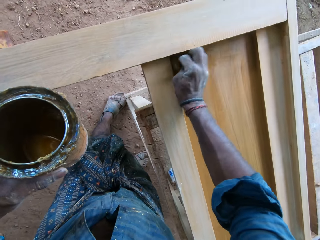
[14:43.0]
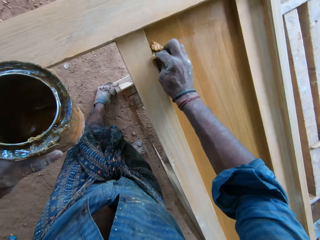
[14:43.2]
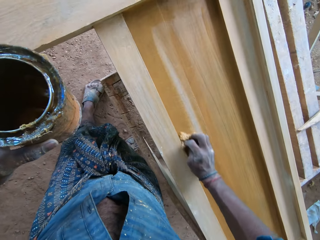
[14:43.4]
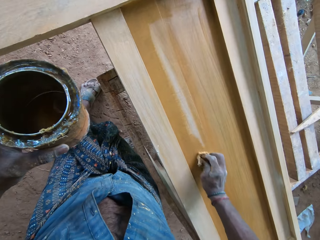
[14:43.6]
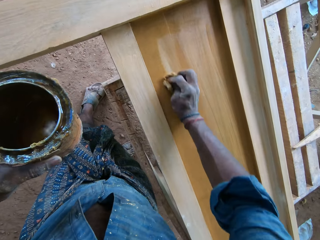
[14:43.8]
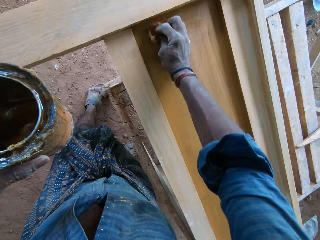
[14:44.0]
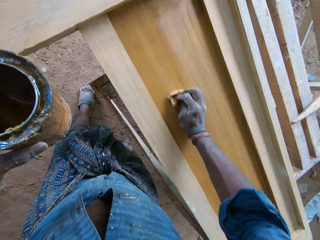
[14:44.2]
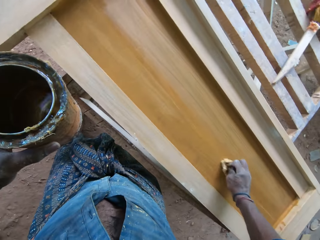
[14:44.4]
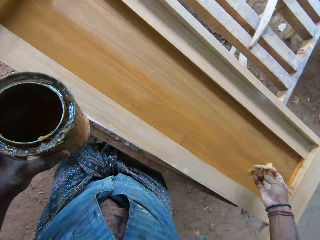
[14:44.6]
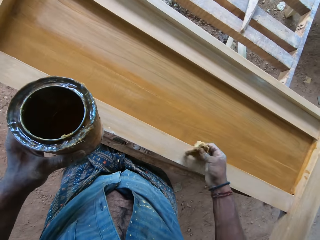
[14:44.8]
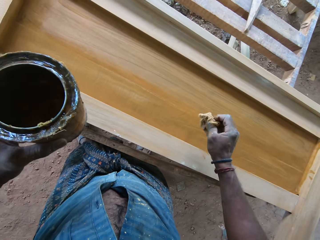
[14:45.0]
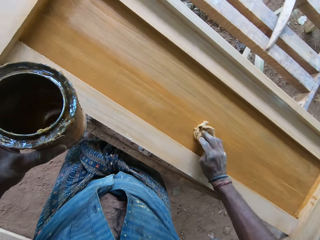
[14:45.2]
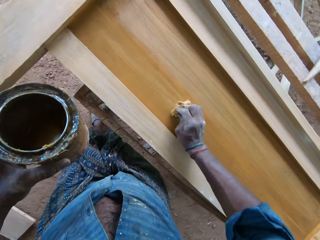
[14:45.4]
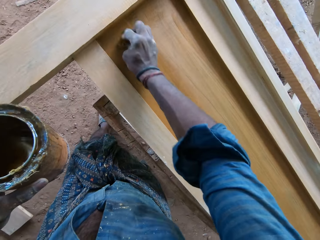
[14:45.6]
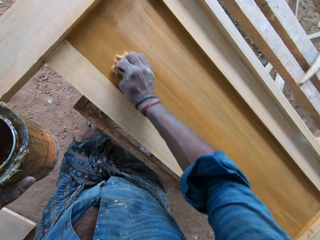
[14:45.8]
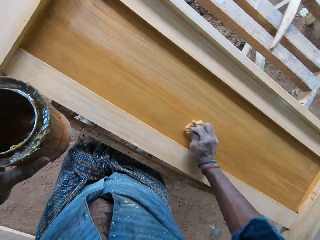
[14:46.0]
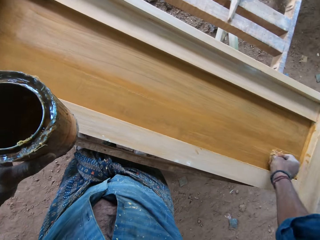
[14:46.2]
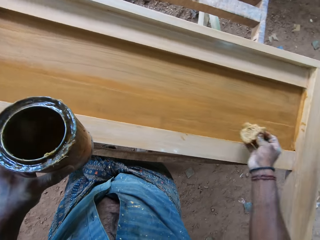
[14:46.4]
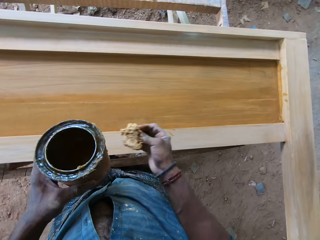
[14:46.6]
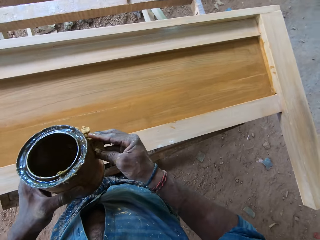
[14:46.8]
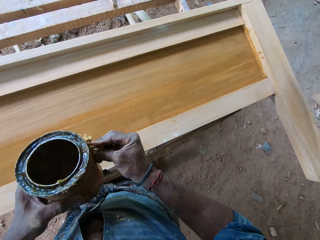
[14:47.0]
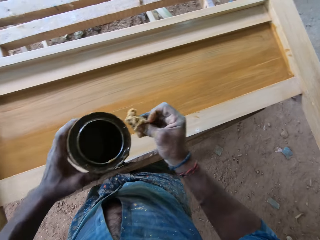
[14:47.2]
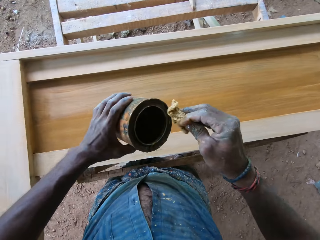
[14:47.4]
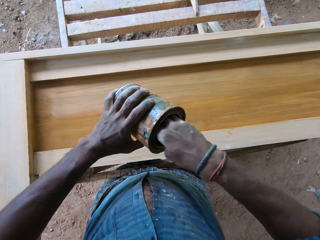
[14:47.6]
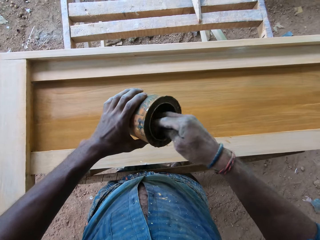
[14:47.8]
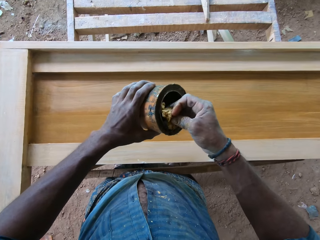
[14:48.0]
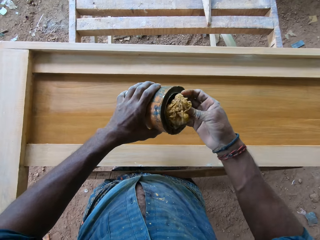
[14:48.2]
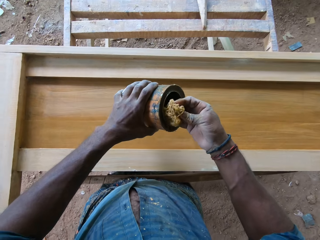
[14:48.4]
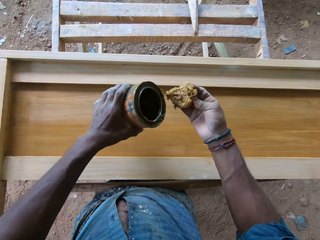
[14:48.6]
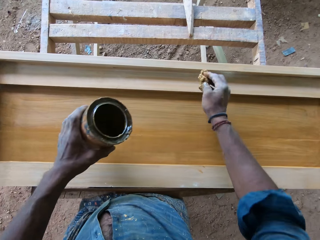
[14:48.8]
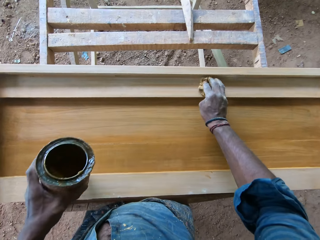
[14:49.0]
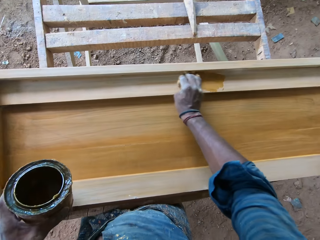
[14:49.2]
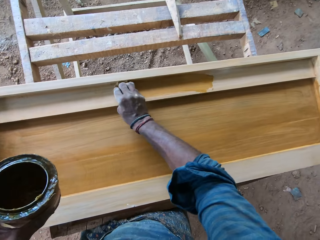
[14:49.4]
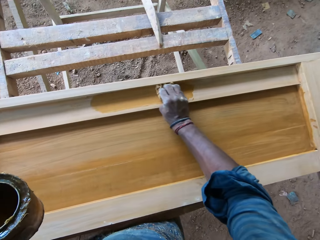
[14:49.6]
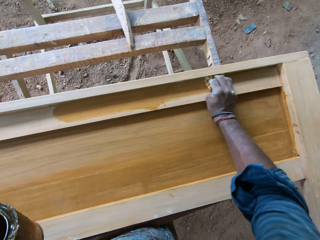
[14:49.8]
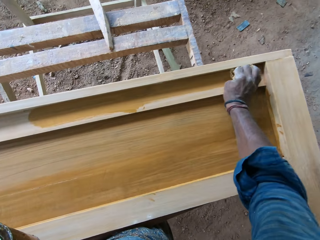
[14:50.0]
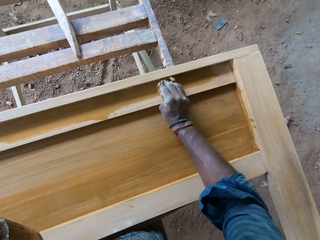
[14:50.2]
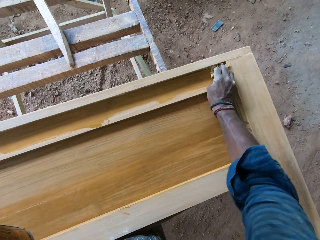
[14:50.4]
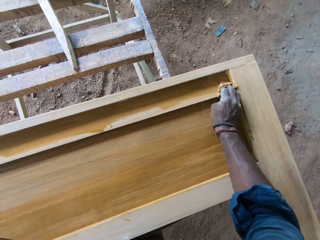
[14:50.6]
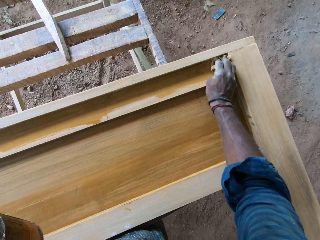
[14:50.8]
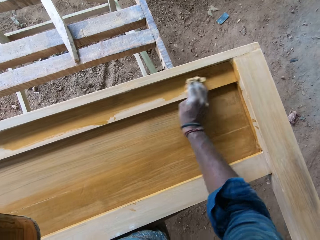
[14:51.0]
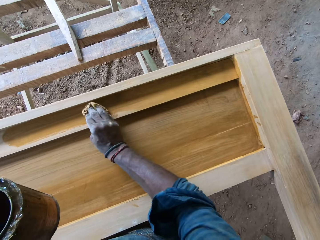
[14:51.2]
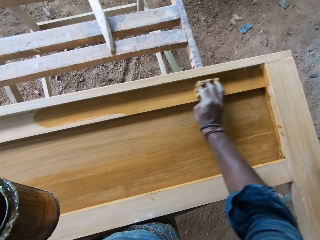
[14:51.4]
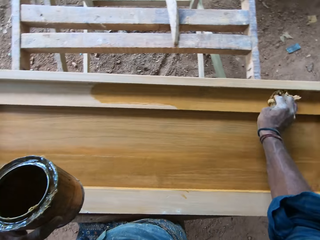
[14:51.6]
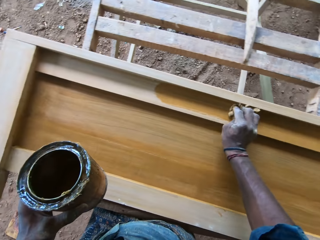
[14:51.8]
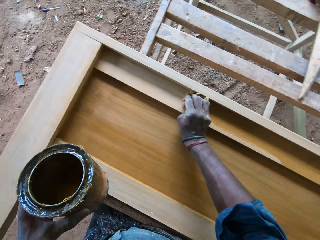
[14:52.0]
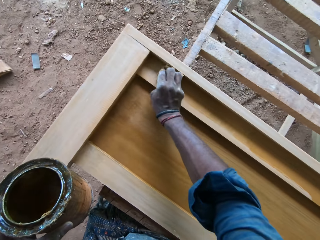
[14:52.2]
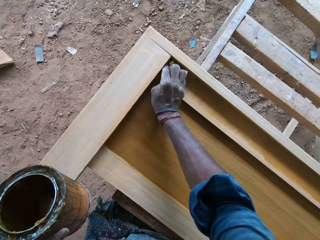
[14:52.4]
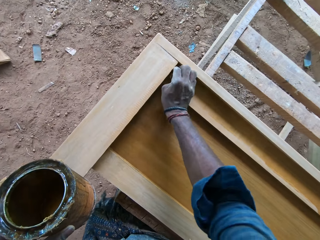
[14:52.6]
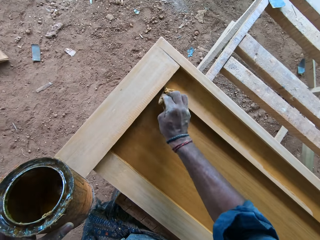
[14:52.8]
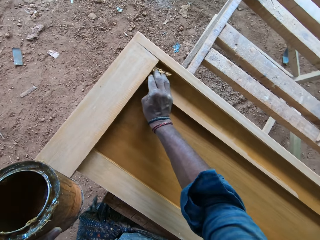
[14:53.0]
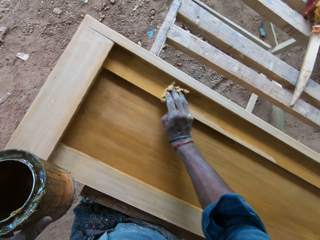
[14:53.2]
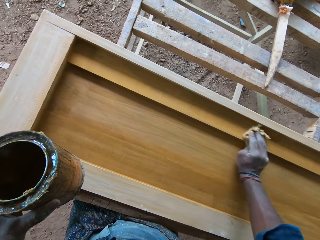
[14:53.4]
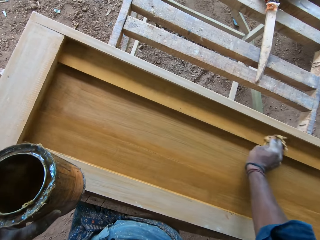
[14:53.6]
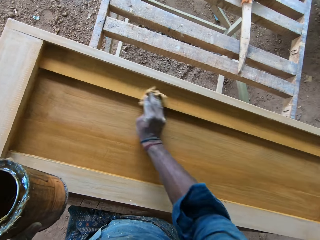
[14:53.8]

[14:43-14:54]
The camera wearer folds the sponge on the hand. They dip the polishing cloth in the wood polish. They apply the thinner on the headboard with the sponge.

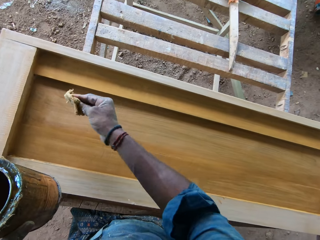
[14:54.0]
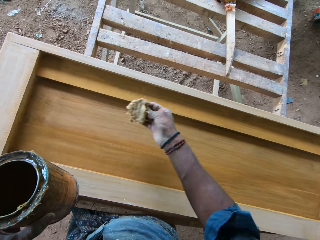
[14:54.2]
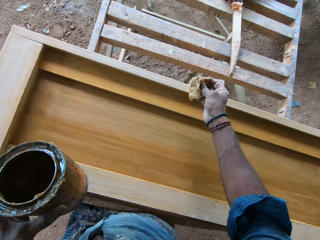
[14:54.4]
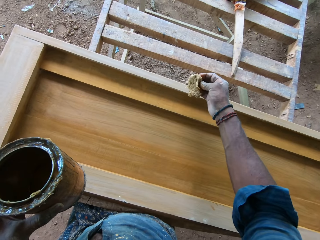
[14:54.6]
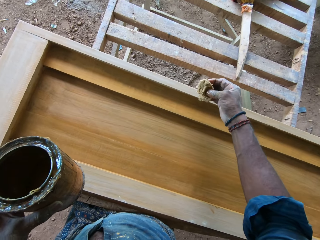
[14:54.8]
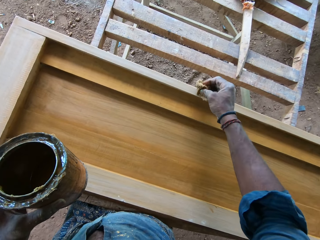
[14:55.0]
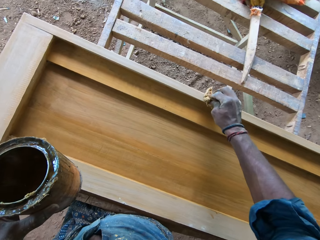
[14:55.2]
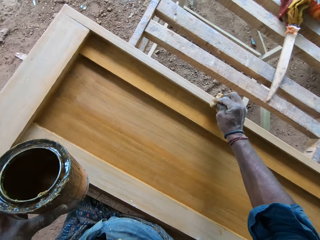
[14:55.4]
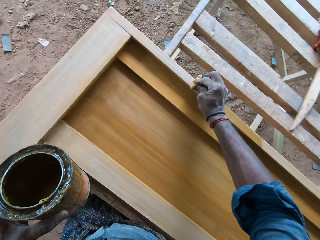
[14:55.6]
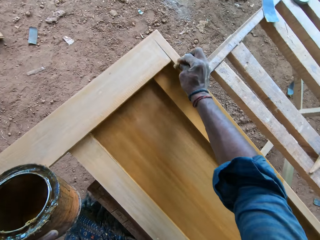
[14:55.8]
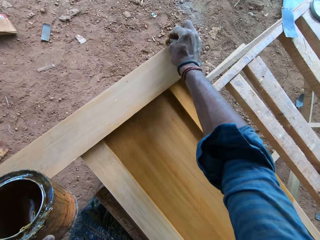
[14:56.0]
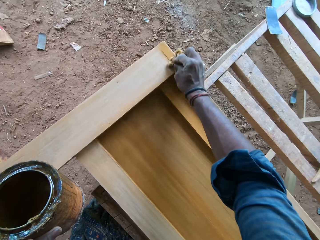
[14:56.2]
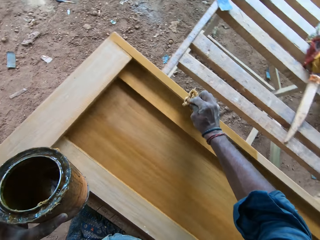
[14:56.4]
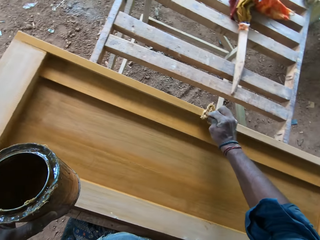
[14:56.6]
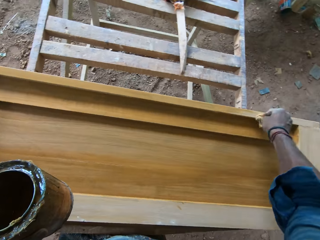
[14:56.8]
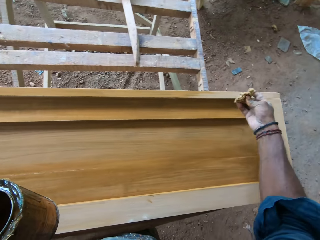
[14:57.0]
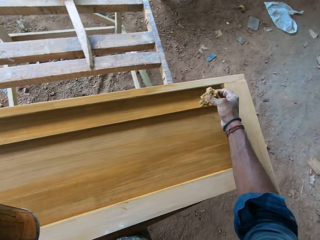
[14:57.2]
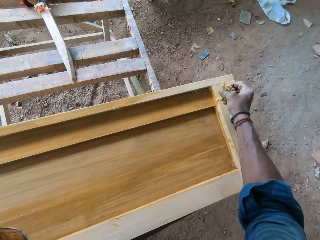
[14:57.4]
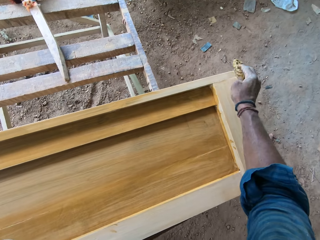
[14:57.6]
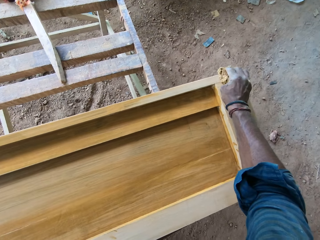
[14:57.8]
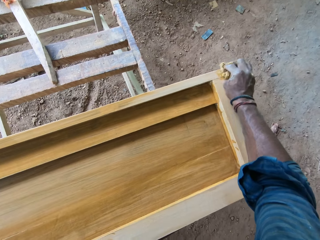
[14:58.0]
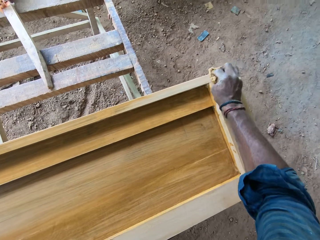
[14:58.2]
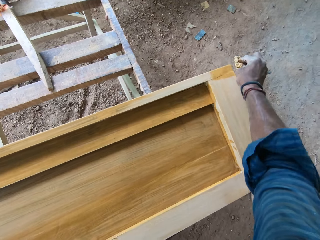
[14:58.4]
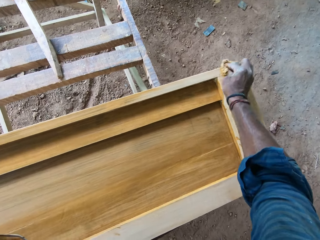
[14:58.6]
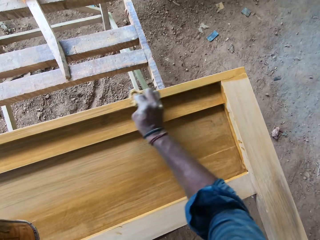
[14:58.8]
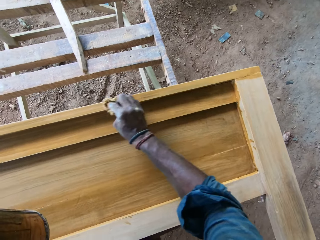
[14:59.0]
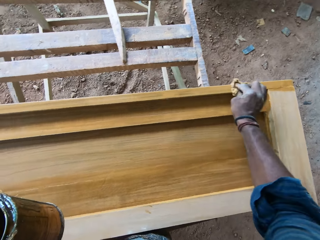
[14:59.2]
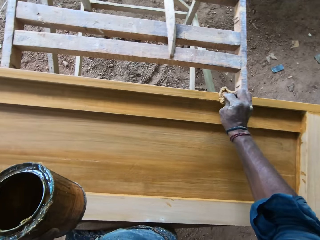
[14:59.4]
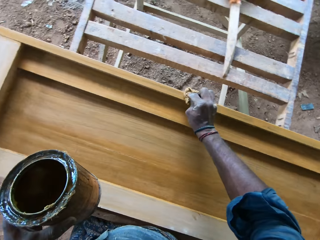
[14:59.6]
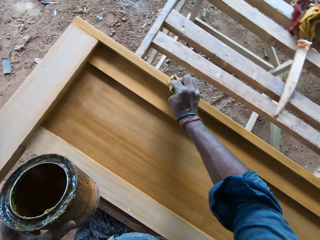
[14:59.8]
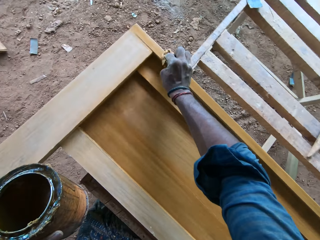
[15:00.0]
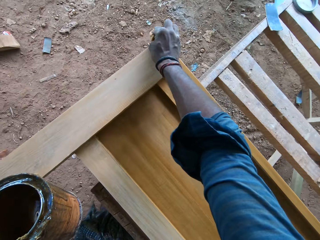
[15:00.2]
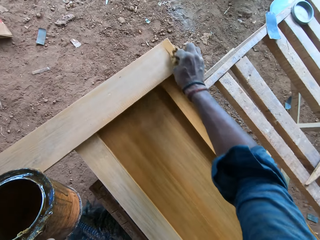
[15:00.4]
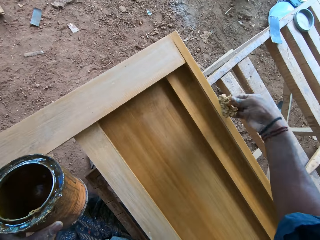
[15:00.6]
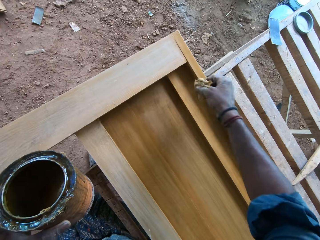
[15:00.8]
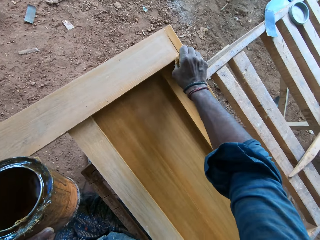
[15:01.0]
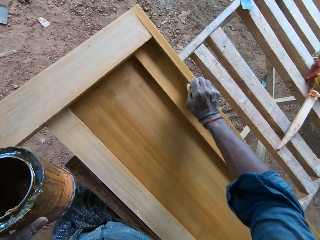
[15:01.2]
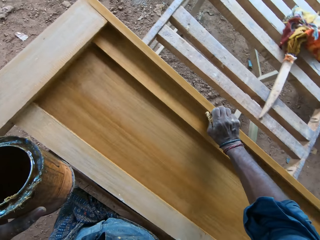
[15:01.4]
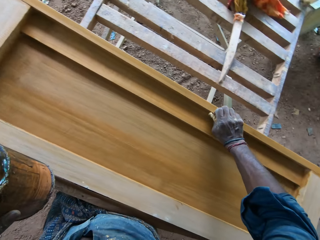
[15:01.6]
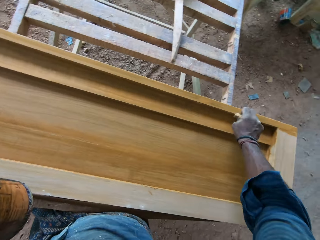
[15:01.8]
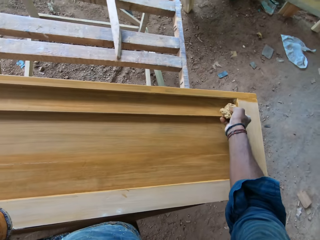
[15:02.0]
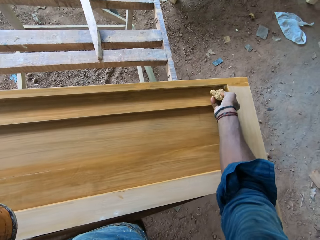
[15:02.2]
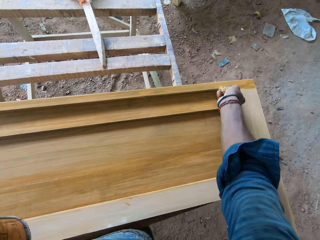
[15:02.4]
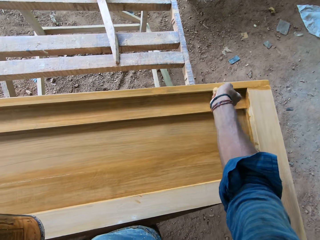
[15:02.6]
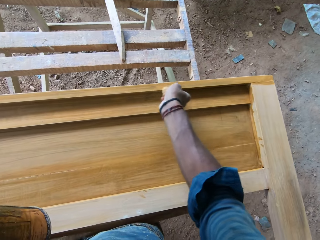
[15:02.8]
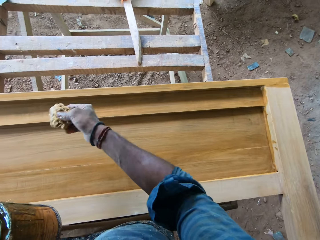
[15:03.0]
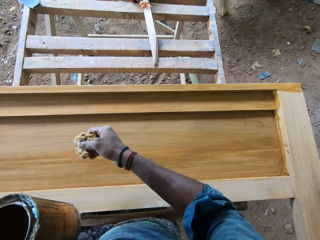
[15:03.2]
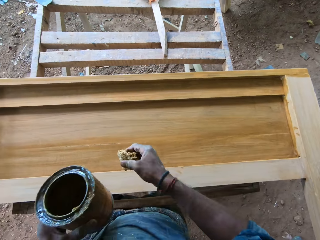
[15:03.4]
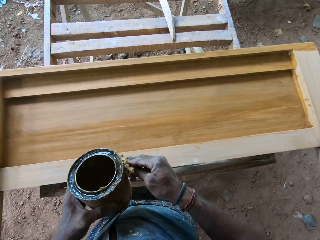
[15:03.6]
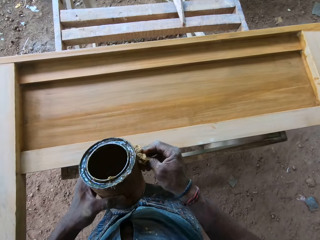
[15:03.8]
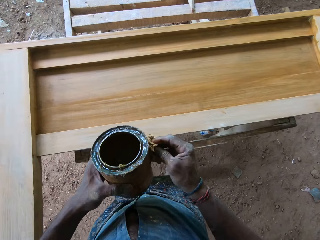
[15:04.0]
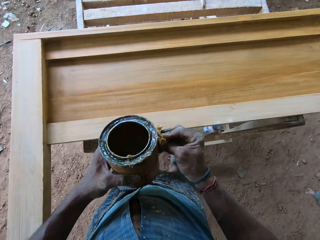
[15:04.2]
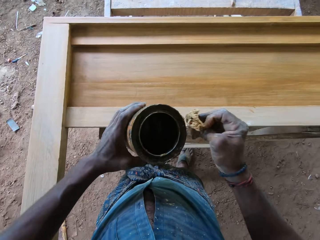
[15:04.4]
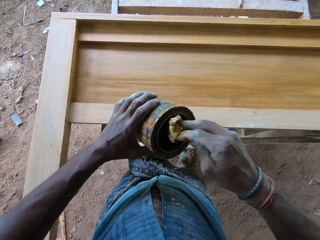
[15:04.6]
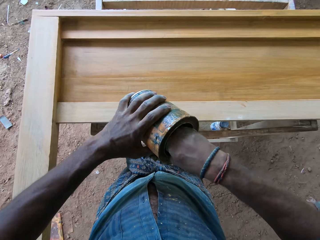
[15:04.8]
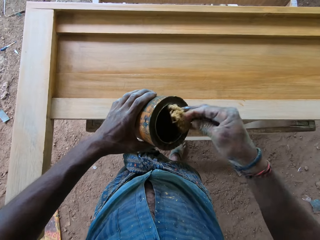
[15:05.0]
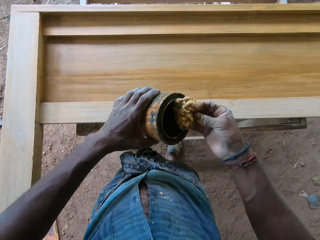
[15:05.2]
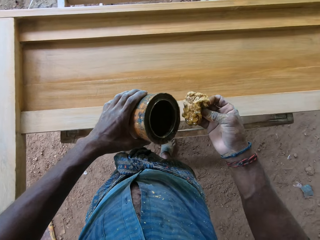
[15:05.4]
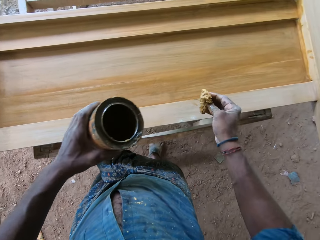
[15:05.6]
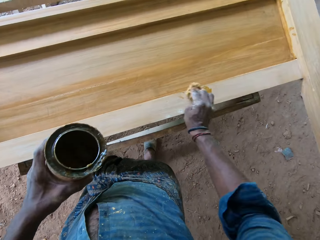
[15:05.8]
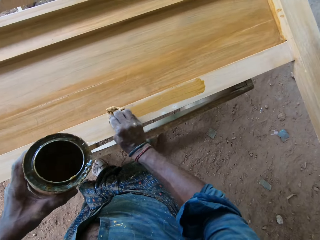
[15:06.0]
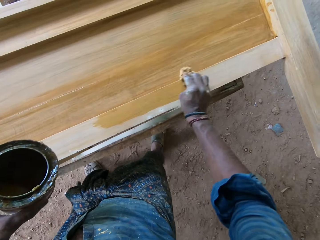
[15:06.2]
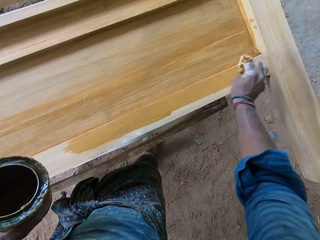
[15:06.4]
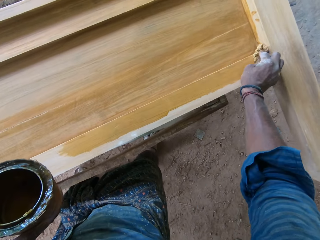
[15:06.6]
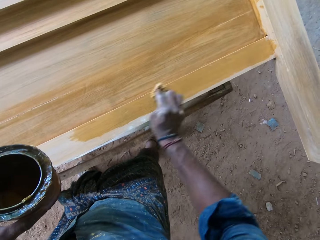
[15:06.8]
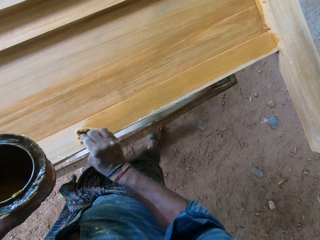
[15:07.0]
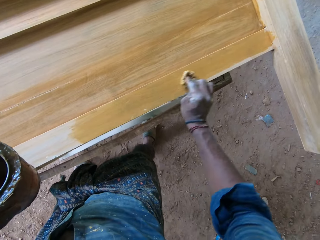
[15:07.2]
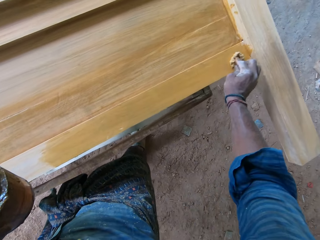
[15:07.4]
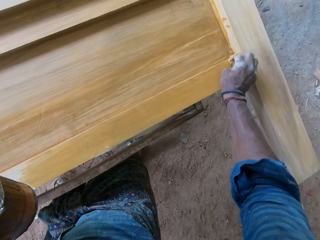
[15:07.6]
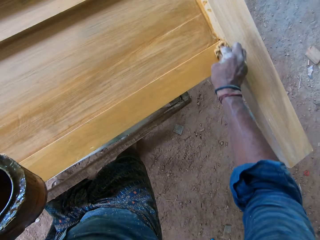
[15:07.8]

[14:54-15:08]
The camera wearer polishes the headboard. They fold the sponge on the hand. They dip the polishing cloth in the wood polish. They apply the thinner on the headboard with the sponge.
